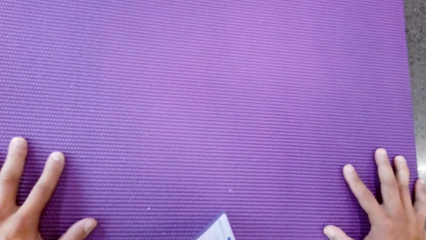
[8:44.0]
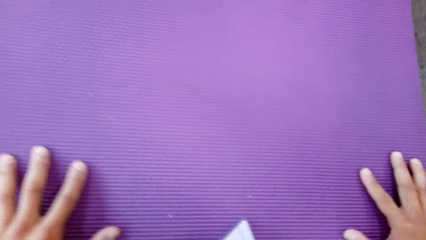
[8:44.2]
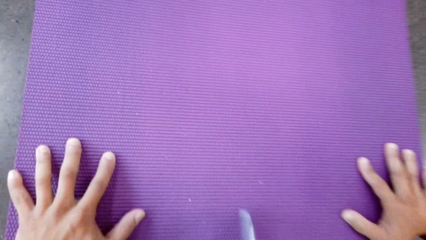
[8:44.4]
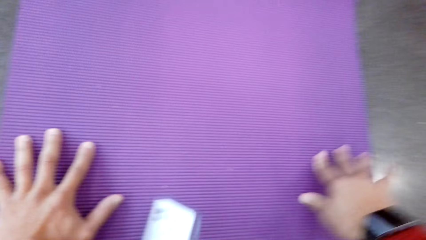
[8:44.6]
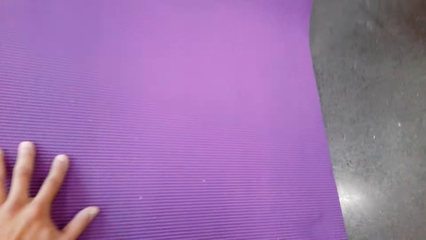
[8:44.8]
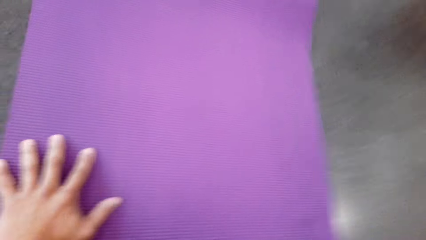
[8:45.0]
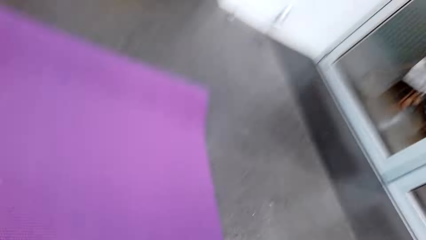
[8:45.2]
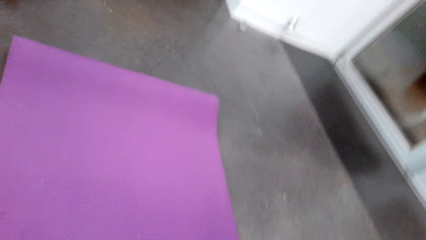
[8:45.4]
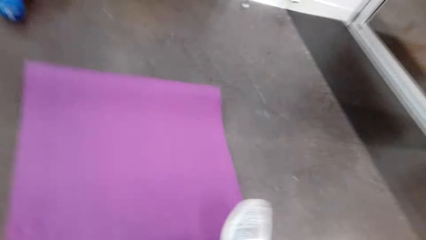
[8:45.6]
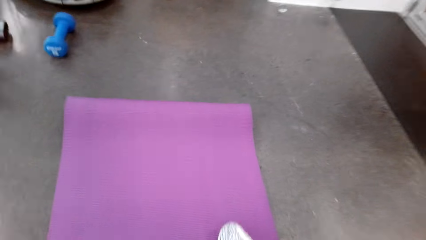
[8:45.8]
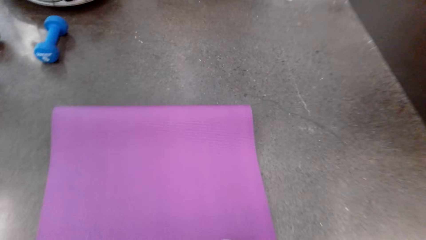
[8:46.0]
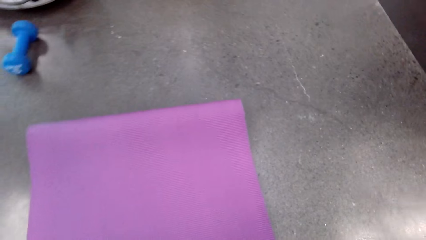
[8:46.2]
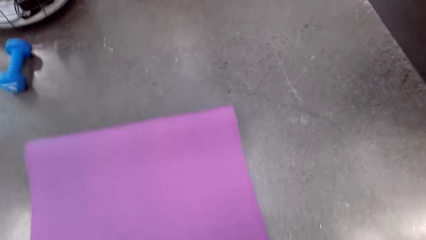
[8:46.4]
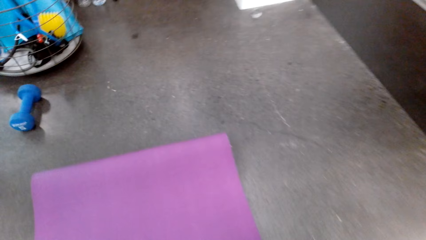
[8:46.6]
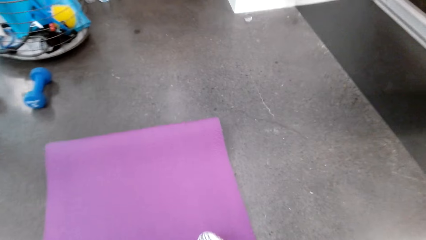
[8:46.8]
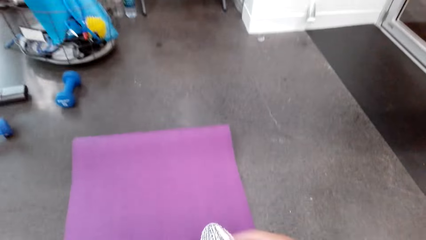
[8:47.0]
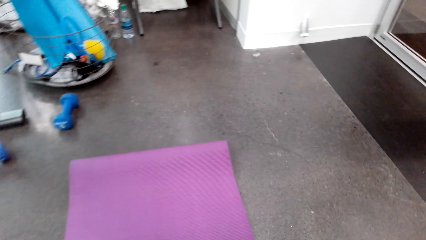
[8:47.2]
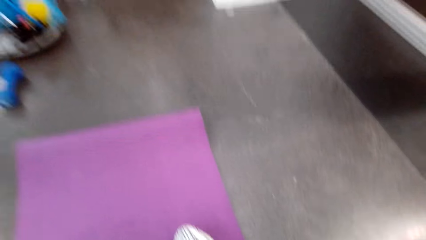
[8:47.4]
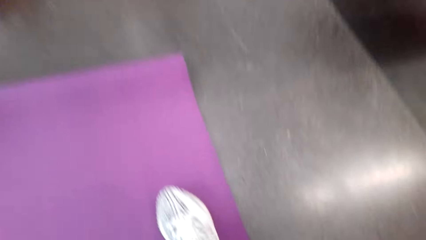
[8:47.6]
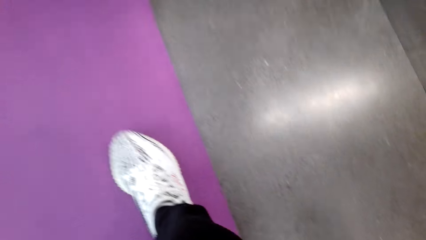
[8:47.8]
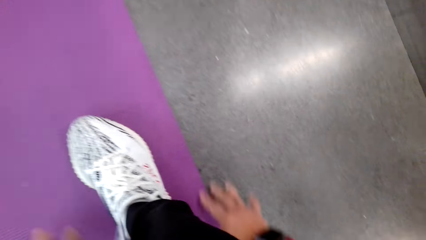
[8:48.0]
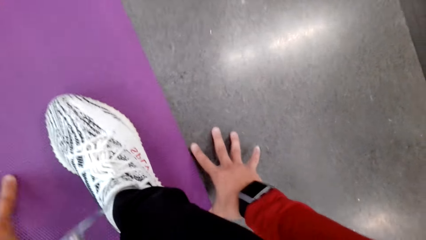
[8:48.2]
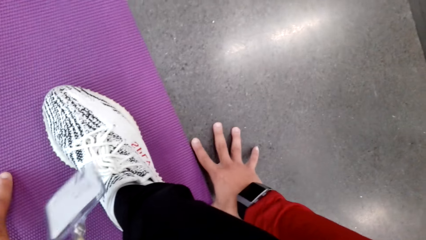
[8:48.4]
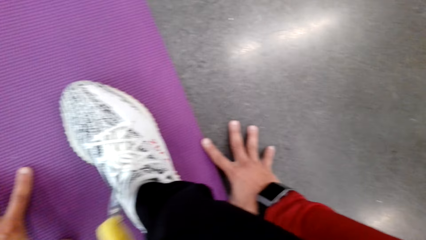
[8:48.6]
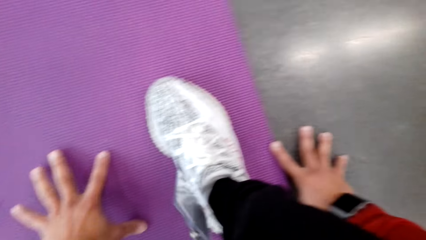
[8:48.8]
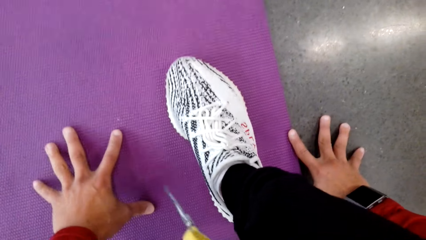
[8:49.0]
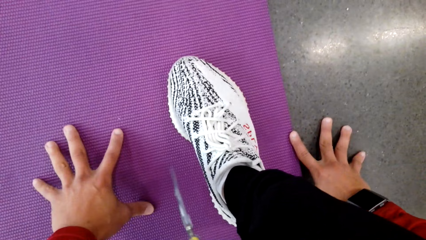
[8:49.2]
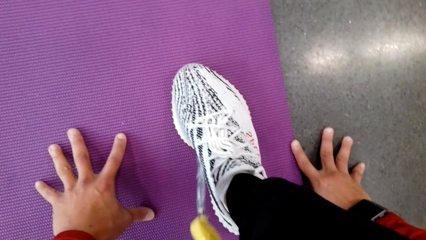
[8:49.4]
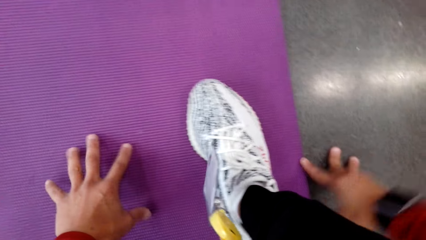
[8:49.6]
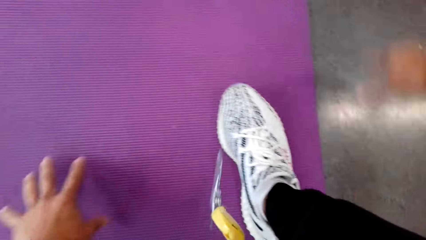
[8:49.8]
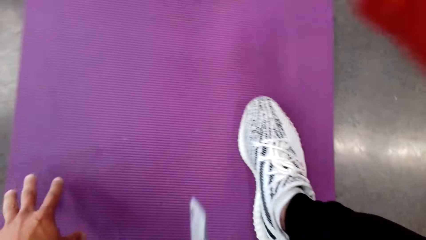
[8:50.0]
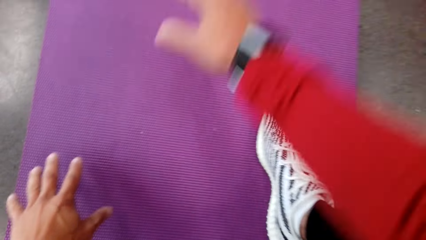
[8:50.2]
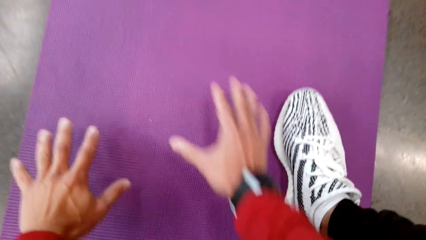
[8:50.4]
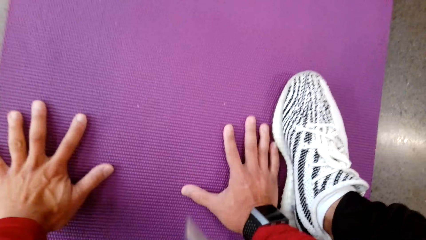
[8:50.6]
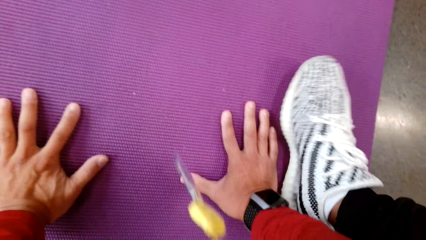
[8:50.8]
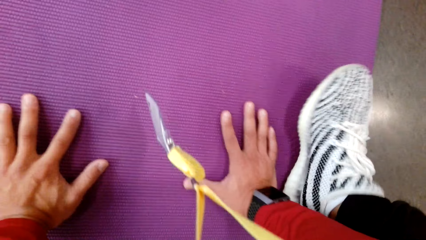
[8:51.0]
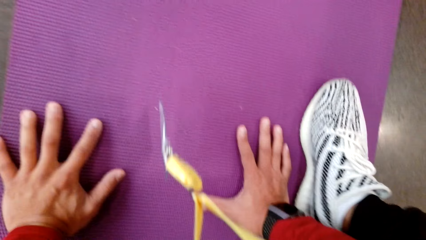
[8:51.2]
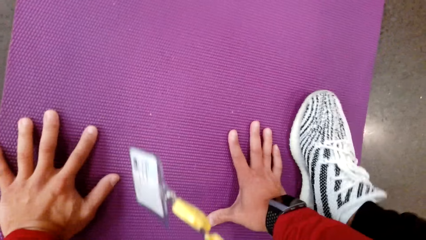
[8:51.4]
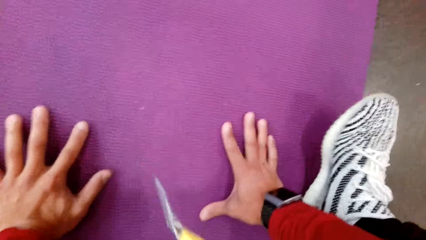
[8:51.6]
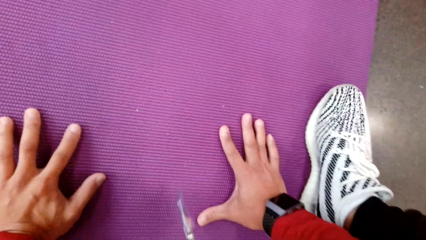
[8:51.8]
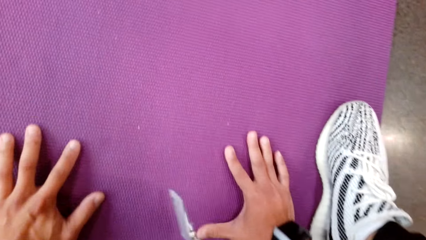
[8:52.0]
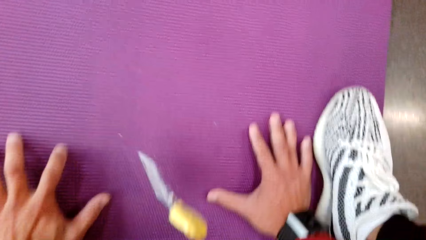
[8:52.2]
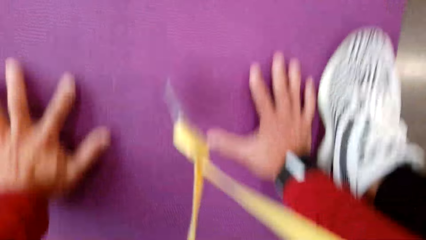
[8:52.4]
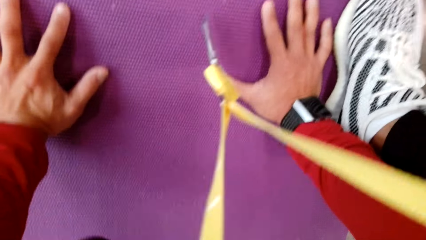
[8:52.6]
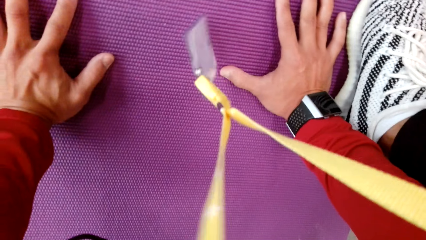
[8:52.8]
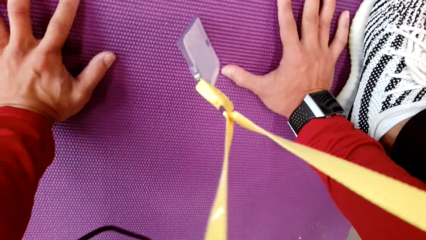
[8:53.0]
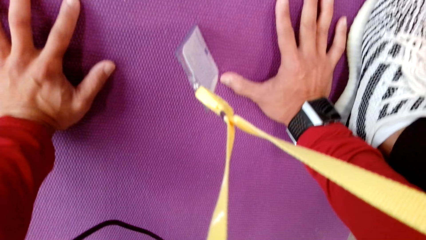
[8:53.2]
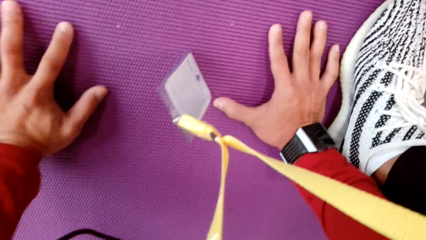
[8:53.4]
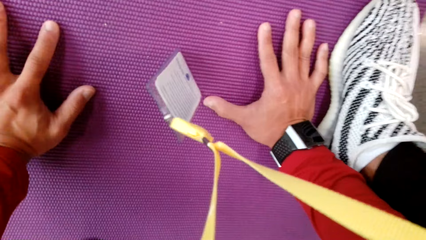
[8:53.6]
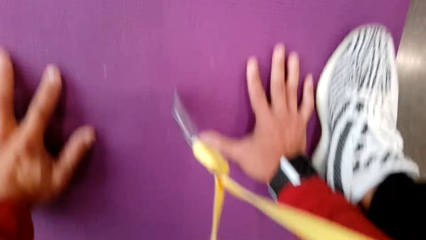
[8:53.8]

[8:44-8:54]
The camera wearer places his leg on the mat.

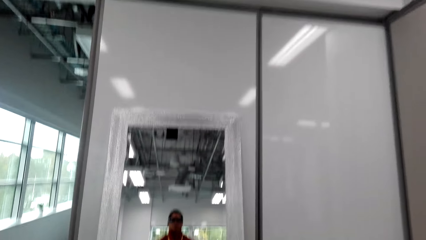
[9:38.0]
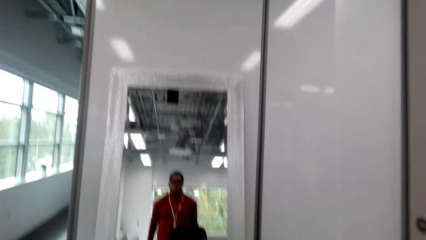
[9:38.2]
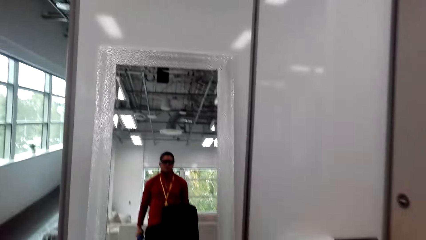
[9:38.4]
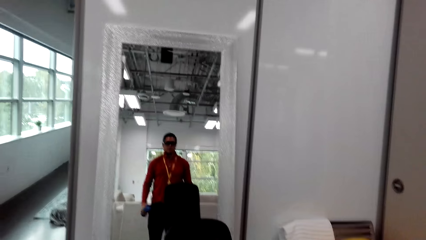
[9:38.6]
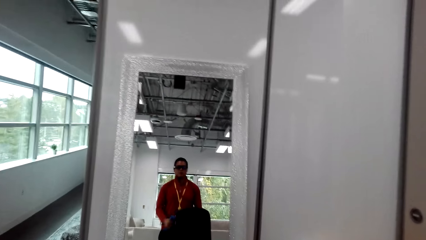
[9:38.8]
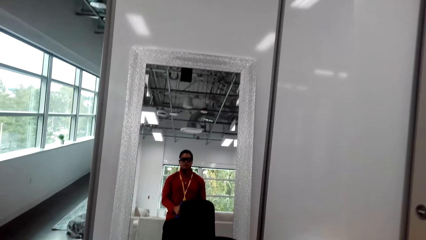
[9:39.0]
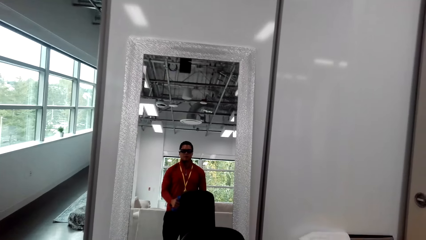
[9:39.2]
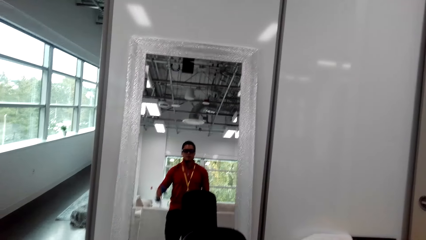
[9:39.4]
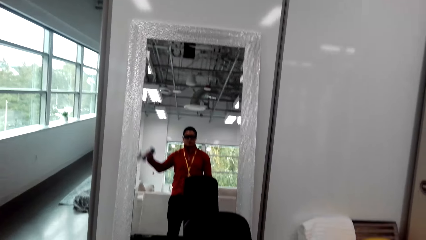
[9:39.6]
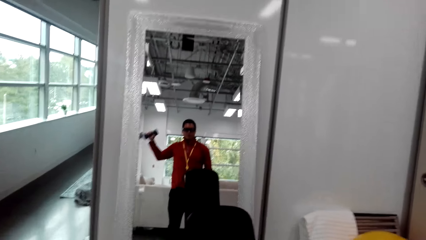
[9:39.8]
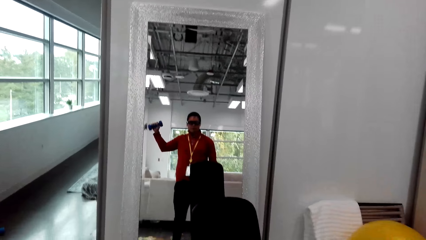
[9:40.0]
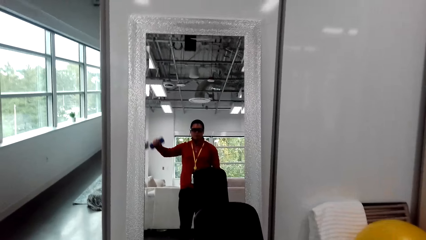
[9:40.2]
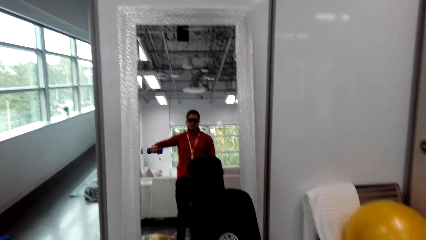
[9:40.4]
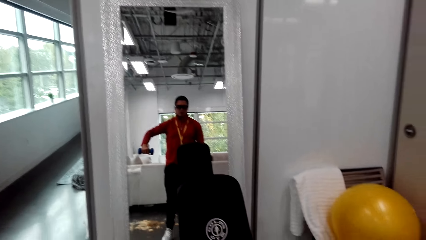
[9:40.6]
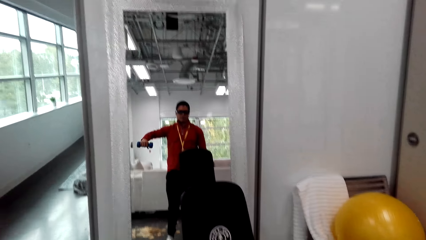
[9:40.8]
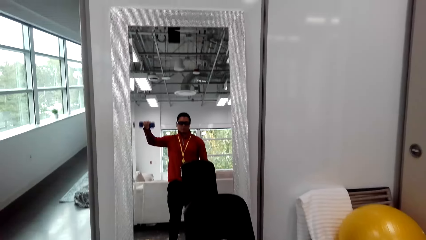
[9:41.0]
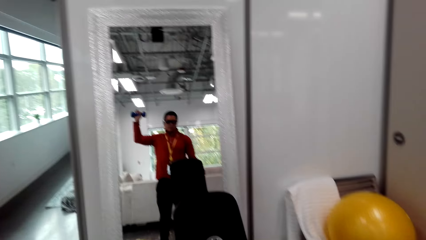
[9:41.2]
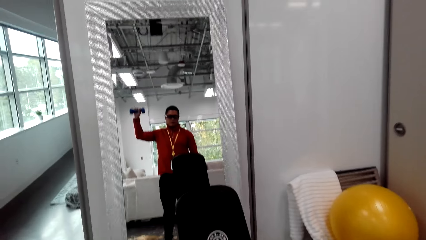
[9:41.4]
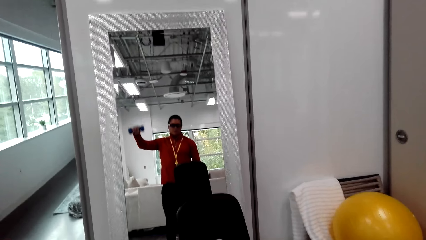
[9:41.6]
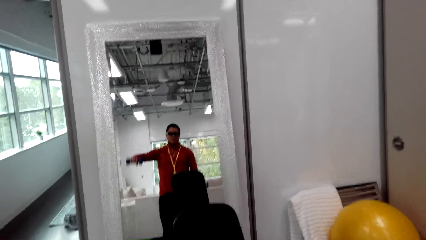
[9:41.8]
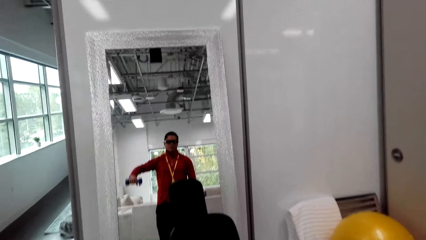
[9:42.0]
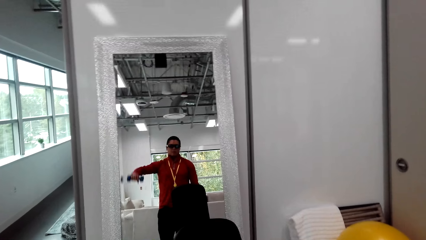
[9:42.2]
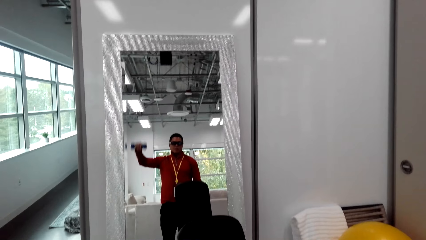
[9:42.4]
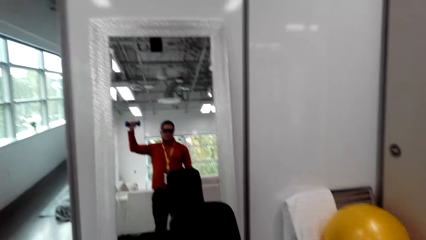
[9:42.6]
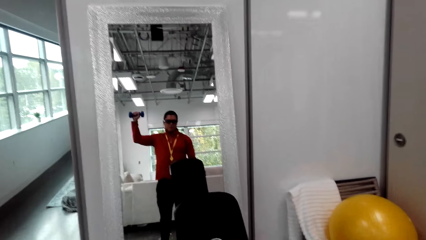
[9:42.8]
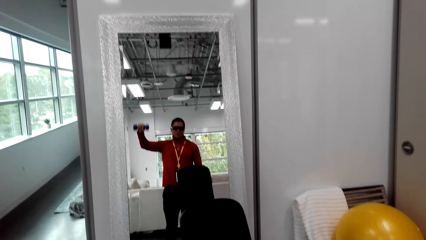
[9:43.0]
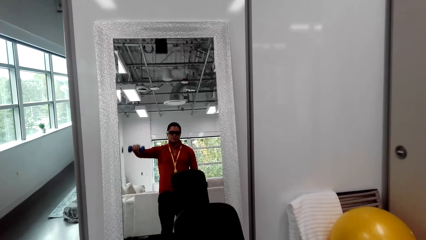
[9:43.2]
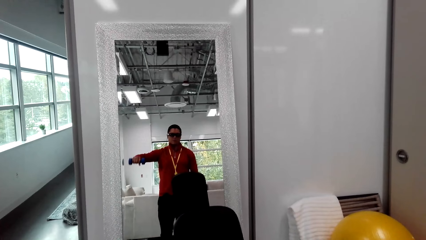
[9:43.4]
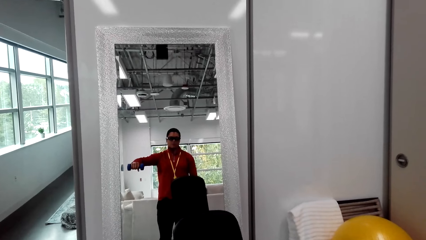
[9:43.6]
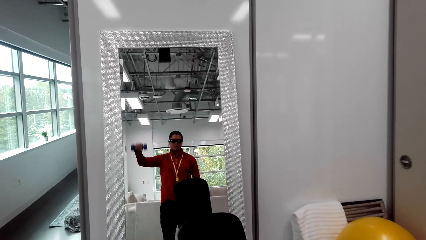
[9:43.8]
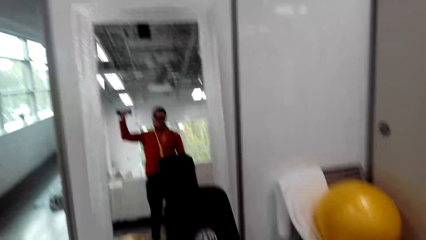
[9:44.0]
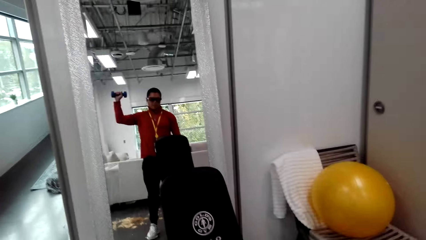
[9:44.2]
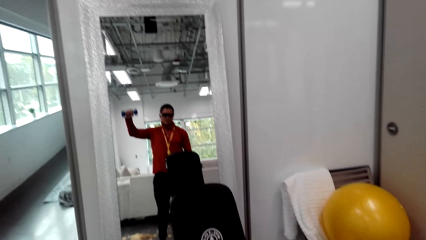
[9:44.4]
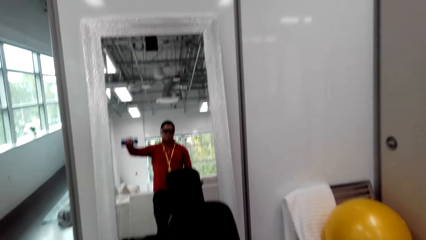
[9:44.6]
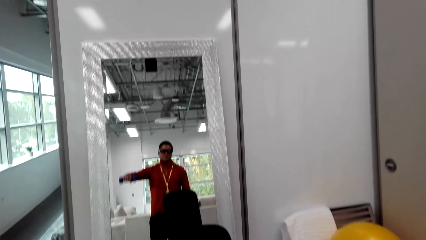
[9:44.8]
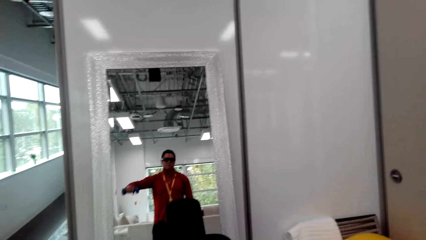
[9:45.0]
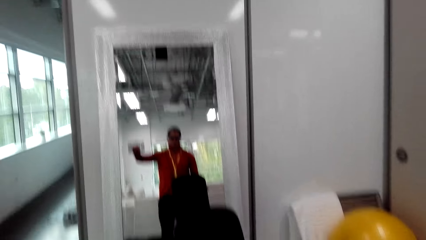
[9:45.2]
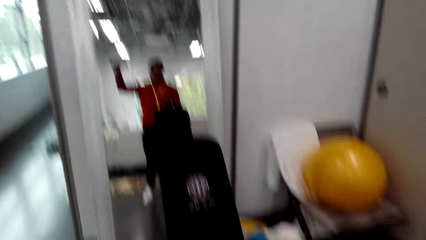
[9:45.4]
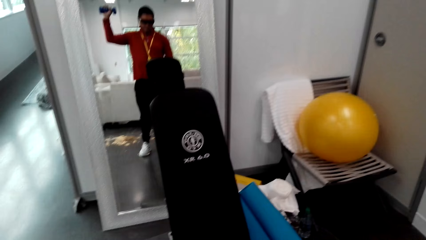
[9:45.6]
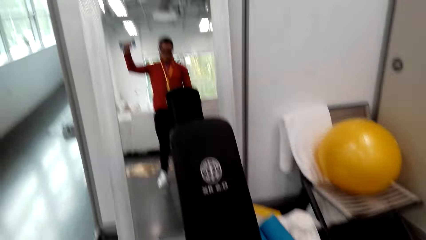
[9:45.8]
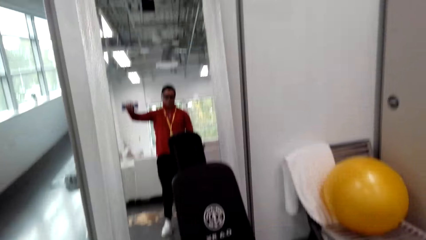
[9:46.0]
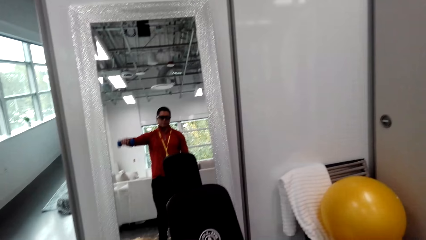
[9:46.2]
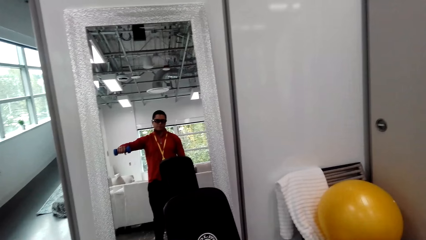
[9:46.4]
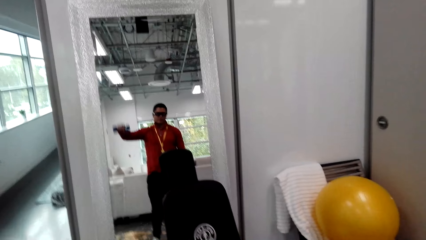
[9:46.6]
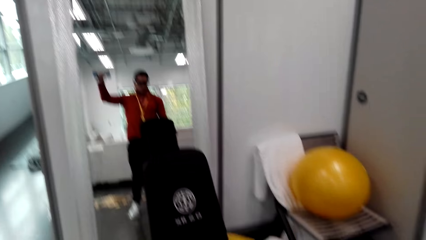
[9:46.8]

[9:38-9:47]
The camera wearer lifts a dumbbell with his right hand.
